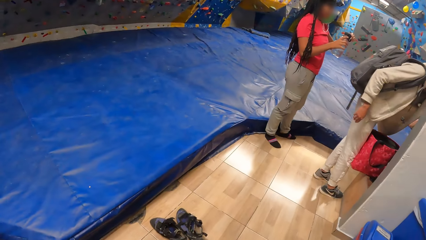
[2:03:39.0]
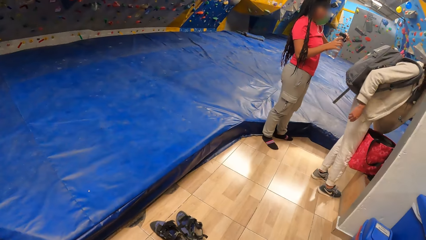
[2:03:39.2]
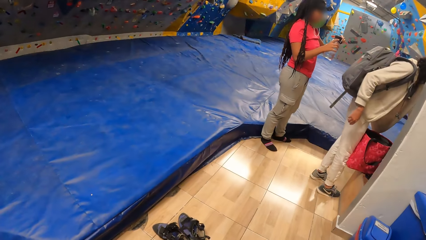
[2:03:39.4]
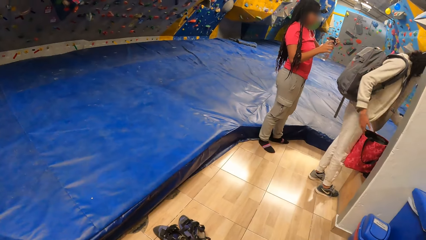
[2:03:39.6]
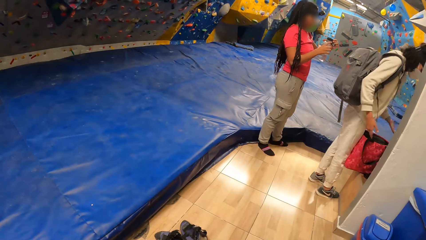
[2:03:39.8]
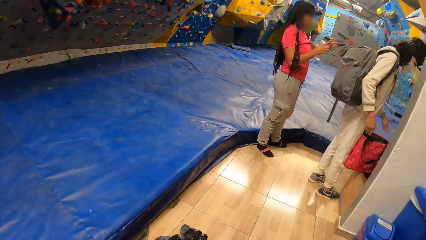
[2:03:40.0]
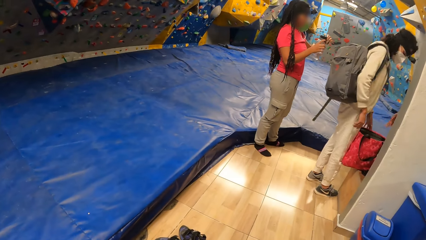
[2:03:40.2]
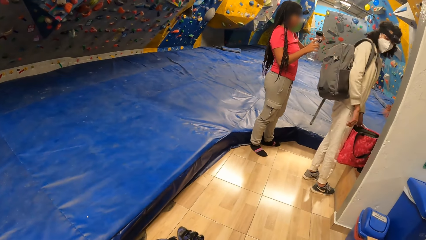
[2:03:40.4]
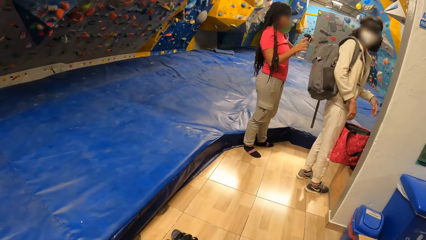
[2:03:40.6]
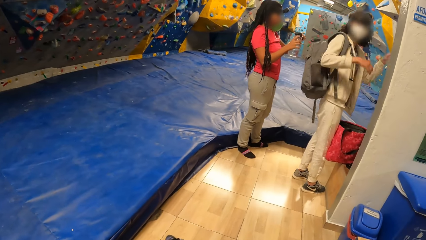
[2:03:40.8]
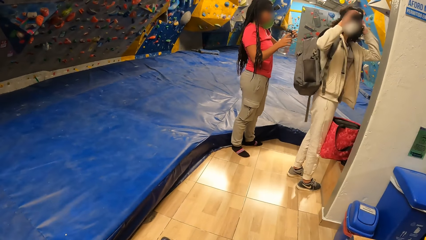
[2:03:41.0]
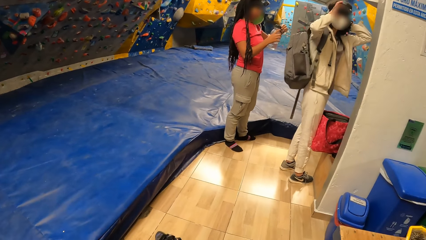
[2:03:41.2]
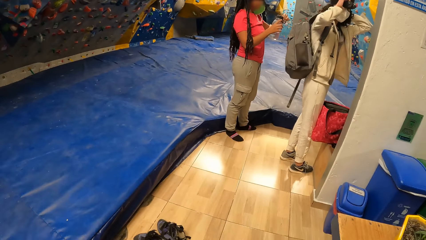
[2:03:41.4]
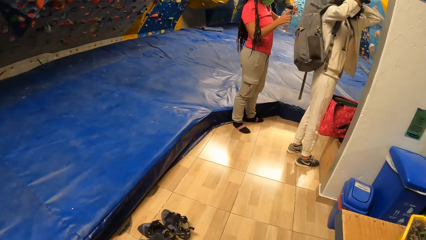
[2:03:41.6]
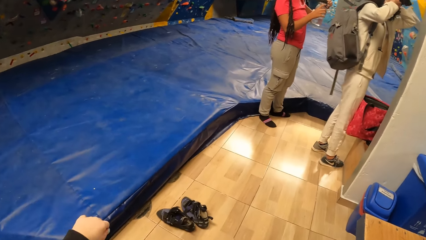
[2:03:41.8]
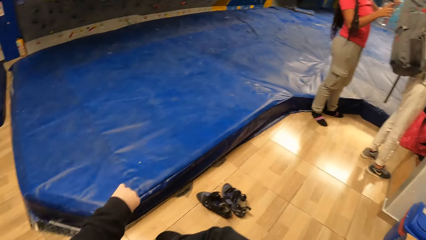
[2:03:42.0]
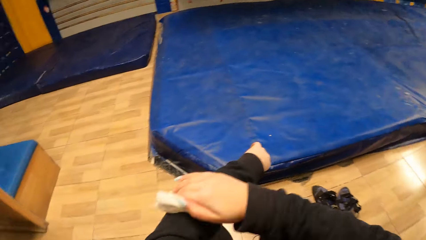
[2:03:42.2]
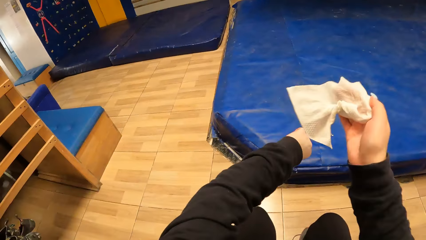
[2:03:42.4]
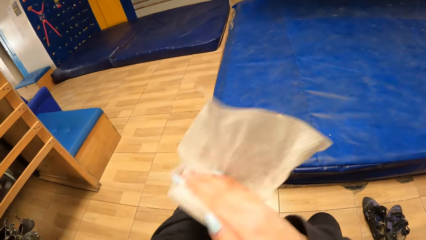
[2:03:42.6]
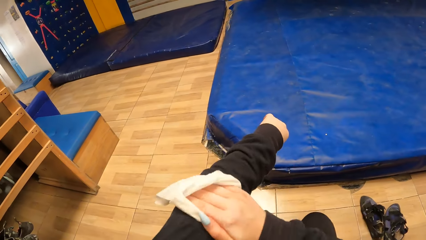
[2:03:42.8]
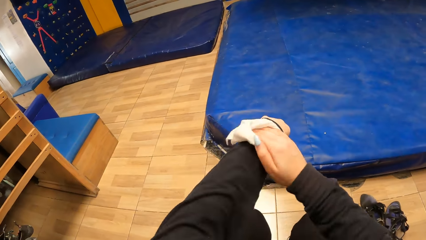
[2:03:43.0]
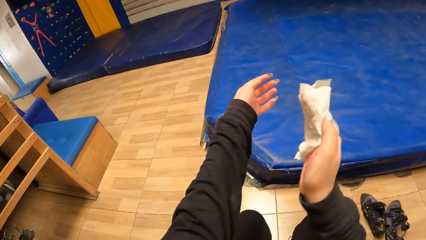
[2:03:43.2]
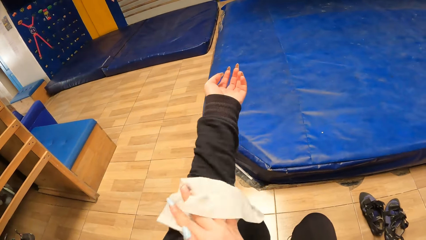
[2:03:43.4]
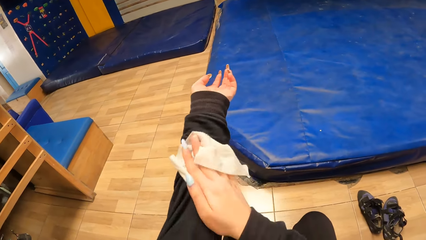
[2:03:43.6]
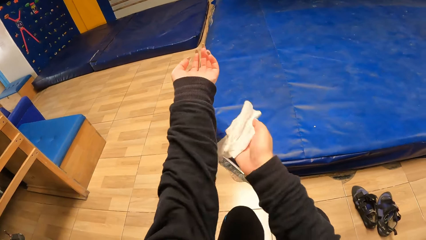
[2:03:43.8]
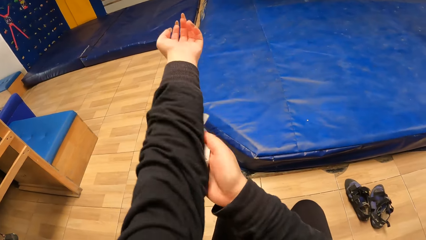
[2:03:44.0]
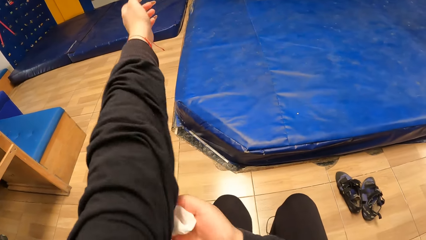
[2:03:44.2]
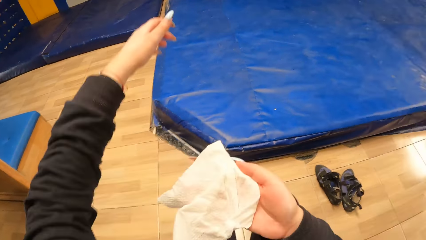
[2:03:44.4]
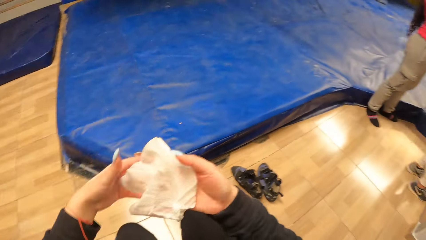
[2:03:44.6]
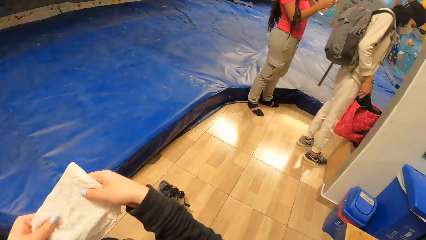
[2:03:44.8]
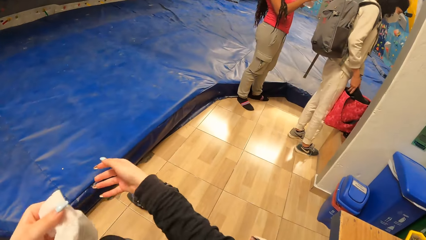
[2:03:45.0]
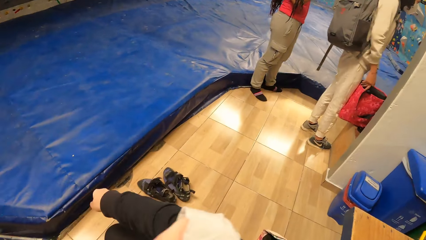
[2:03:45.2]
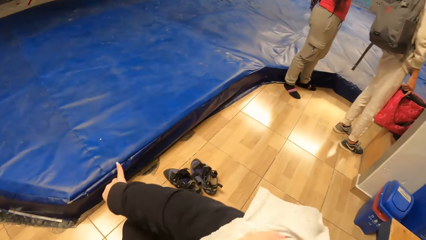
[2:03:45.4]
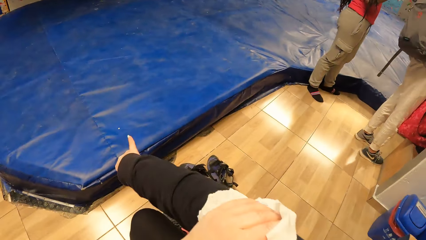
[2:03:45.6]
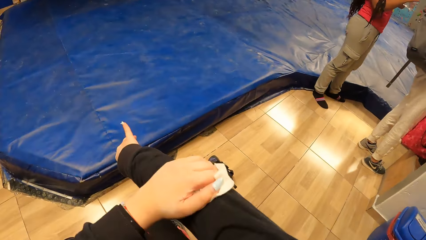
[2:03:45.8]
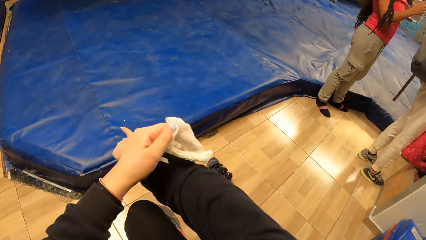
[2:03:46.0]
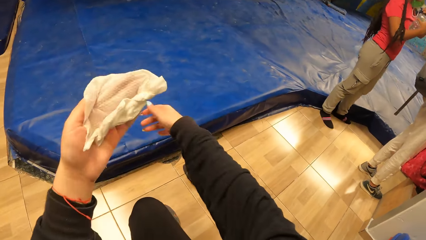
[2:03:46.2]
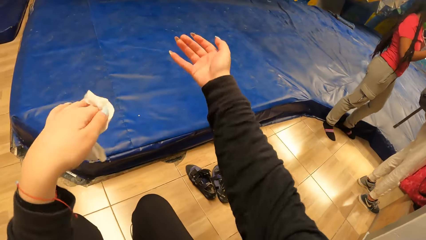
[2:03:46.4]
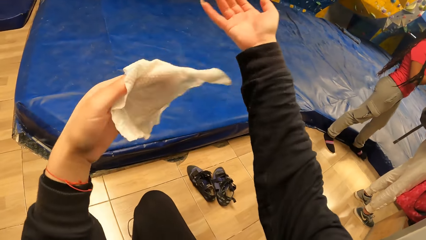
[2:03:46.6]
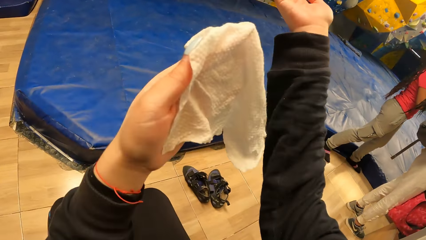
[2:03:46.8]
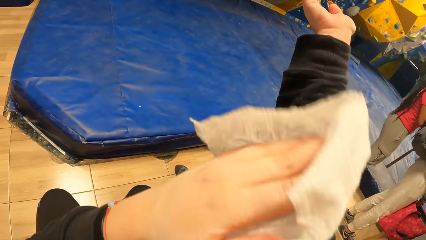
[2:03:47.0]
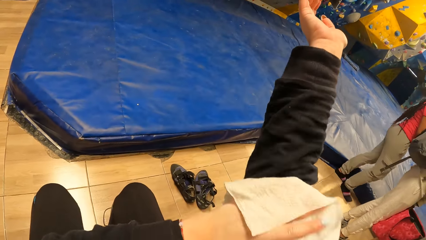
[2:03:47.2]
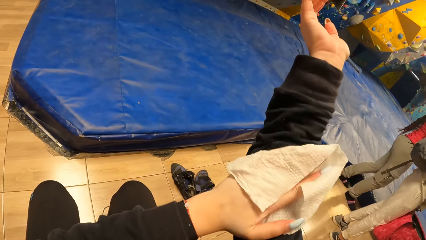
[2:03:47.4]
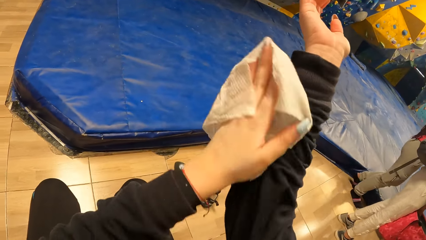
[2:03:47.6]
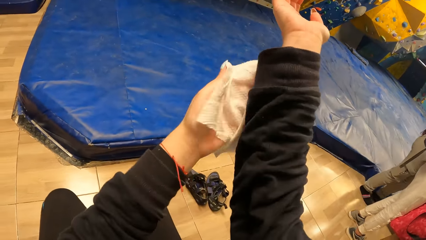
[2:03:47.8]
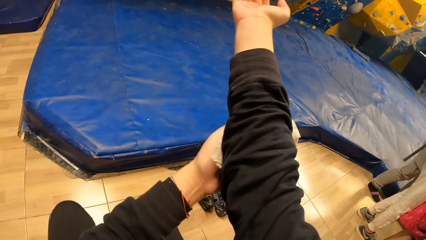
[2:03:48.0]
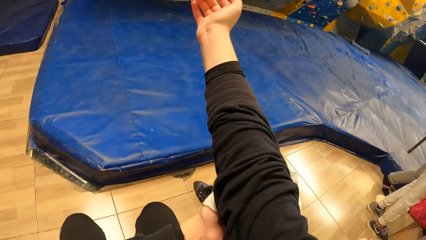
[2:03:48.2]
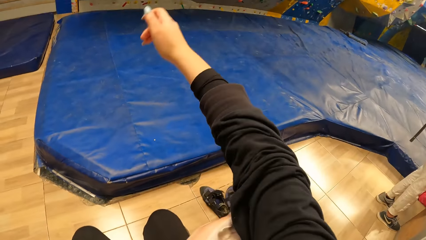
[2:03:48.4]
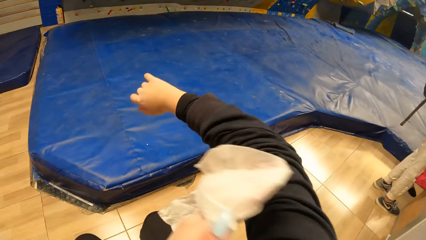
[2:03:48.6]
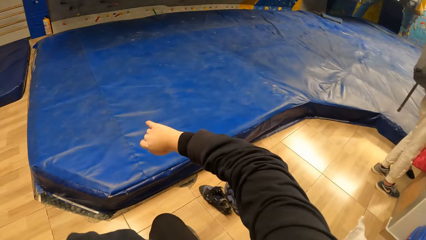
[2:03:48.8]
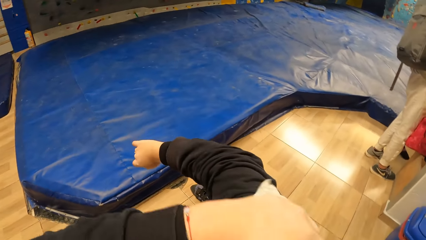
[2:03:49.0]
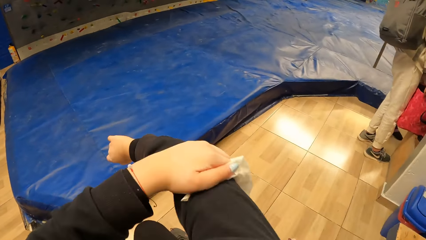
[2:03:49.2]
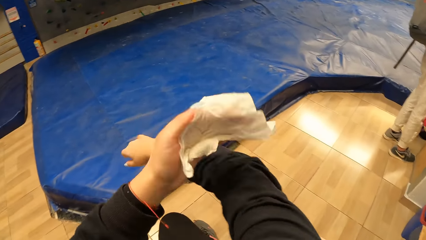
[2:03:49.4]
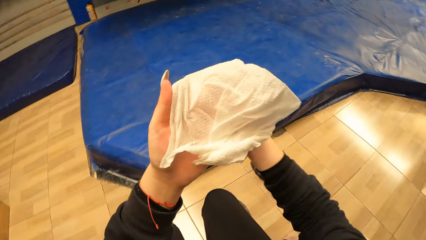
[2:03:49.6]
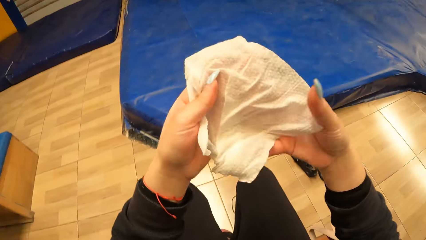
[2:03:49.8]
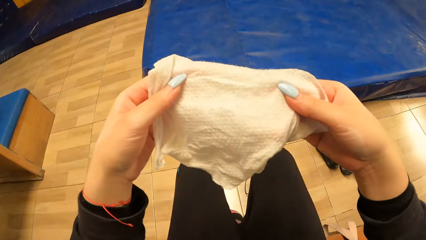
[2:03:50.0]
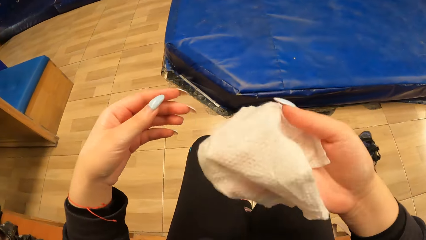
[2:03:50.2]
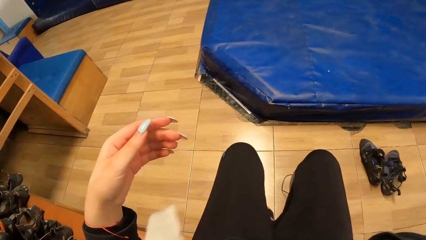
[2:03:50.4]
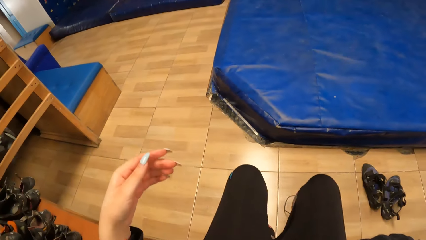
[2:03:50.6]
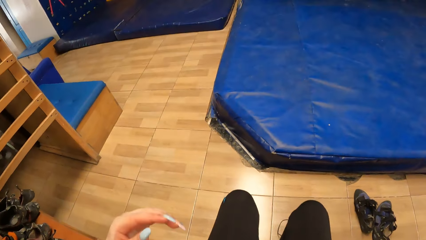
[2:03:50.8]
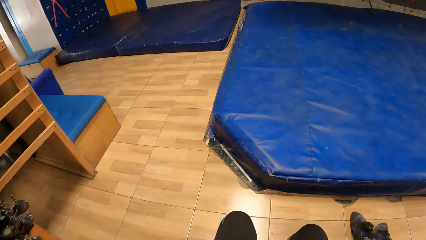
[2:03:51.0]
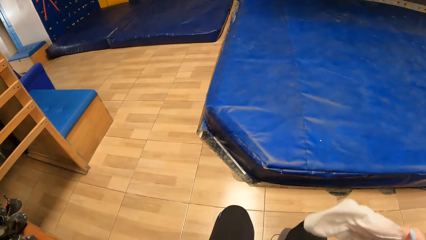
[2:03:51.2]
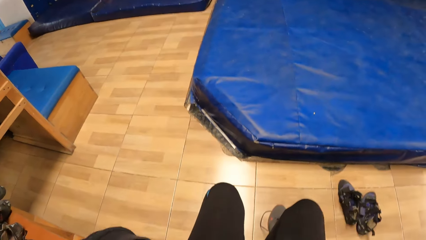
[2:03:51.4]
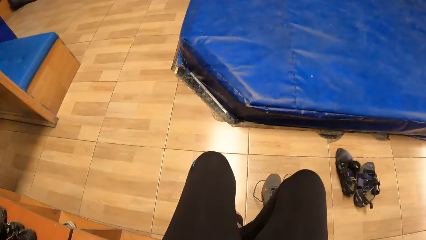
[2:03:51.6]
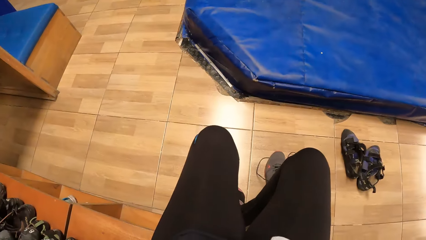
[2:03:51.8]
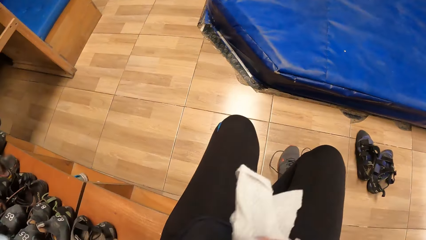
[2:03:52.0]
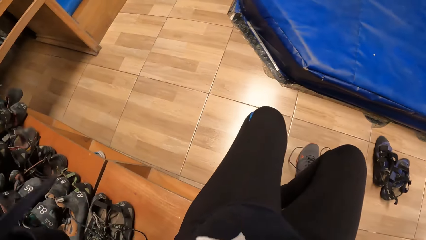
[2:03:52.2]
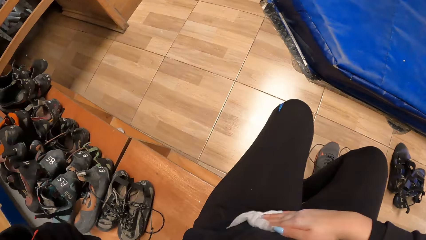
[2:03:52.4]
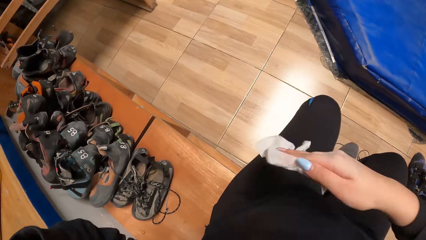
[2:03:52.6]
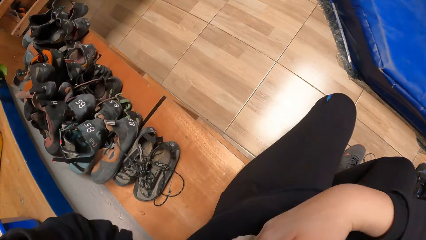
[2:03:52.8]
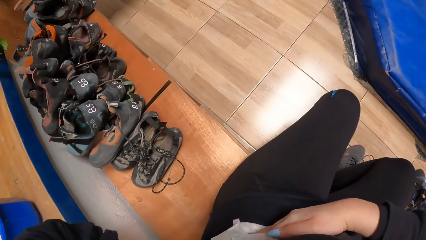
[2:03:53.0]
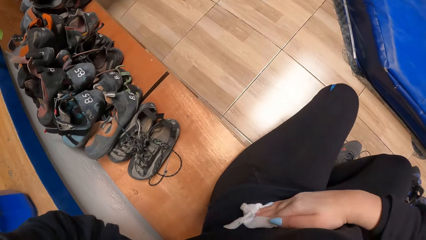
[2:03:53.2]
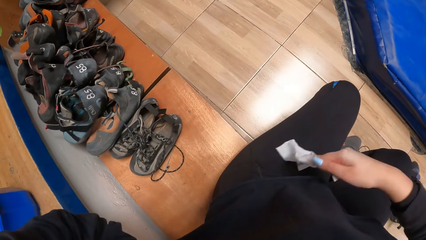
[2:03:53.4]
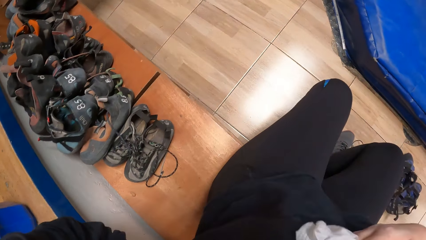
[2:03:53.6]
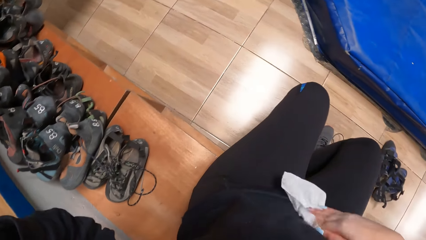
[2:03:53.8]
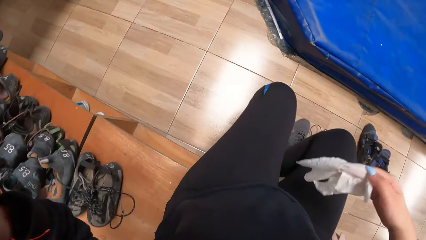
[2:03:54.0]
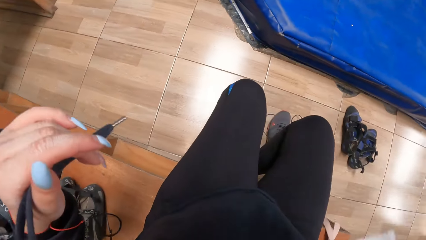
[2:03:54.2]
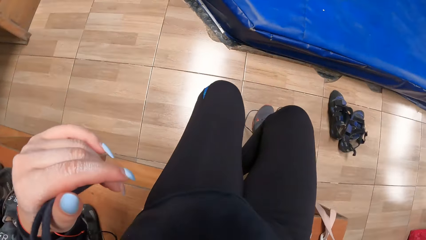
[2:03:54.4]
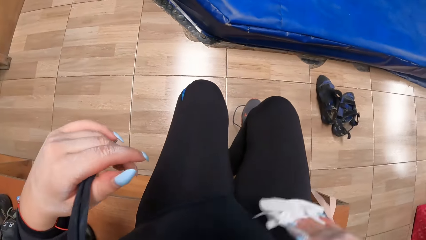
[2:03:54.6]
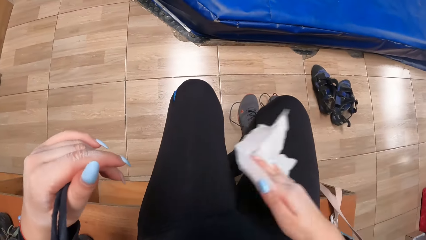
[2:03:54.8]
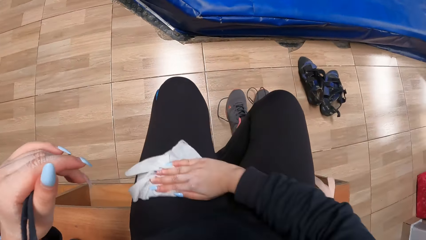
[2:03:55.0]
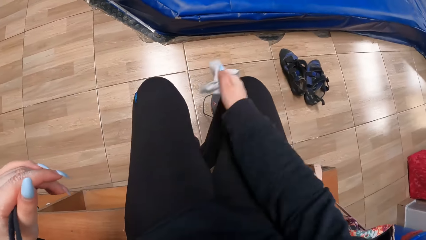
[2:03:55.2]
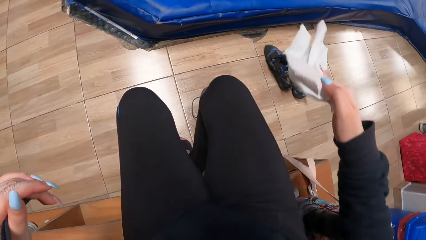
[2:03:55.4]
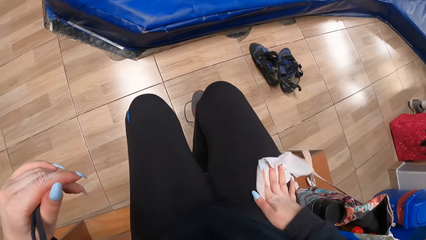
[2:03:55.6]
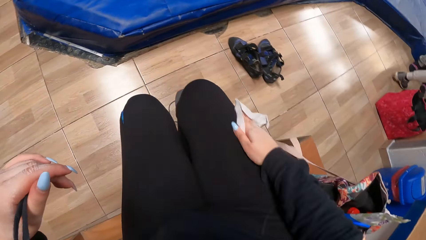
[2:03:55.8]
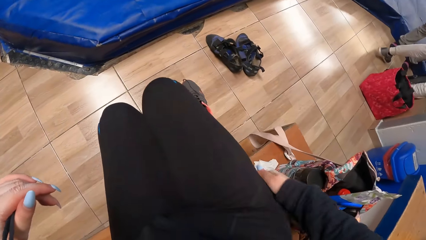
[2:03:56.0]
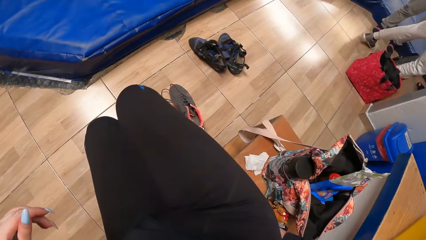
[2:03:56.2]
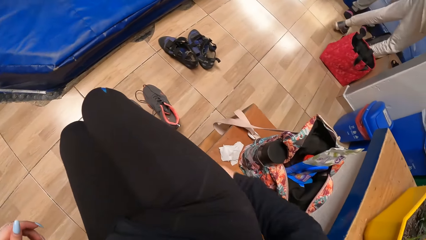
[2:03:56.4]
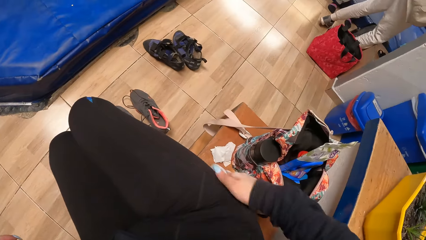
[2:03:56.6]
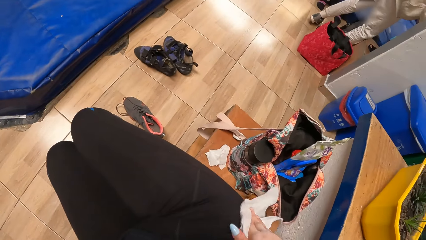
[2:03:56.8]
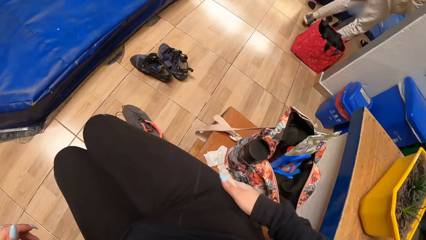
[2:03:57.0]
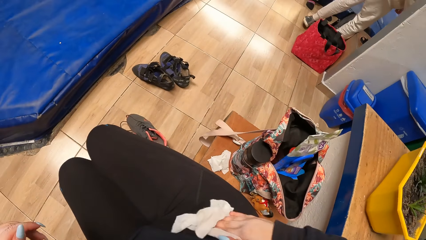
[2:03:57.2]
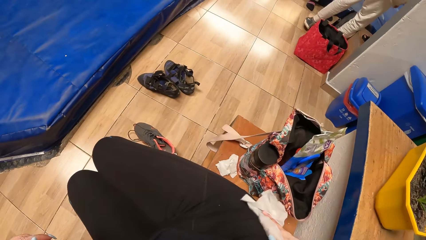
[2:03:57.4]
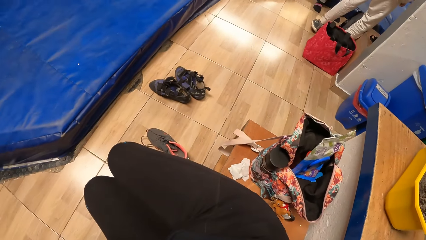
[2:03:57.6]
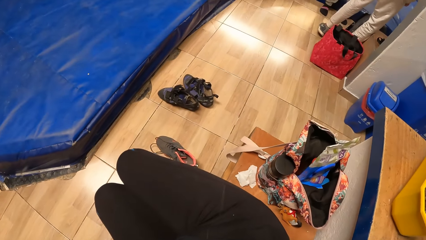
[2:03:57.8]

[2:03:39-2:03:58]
The camera wearer looks around. A lady interacts with the camera wearer. The camera wearer wipes her sport wear with the wipe in her right hand. She passes the wipe to her left hand. She wipes her sport wear with the wipe in her left hand. She passes the wipe to her right hand. She wipes her sport wear with the wipe in her right hand. She wipes the trouser with the wipe.
